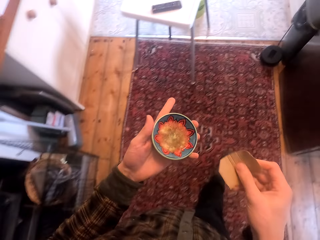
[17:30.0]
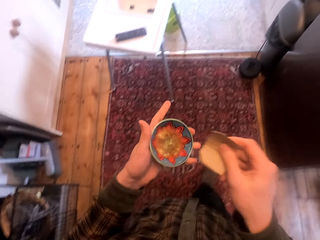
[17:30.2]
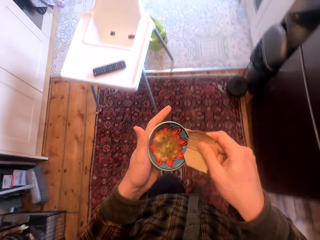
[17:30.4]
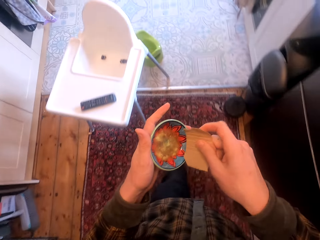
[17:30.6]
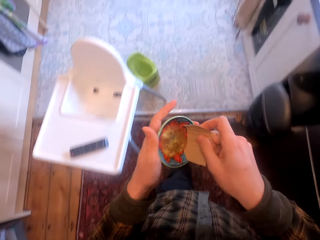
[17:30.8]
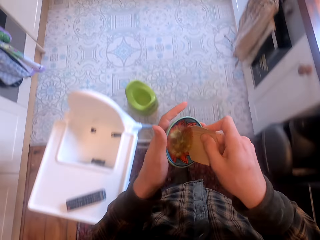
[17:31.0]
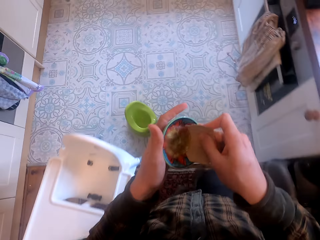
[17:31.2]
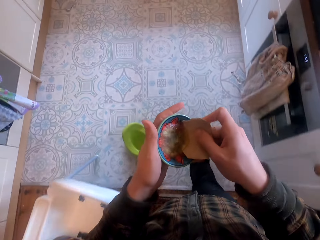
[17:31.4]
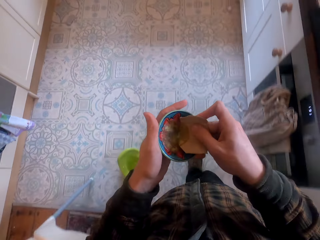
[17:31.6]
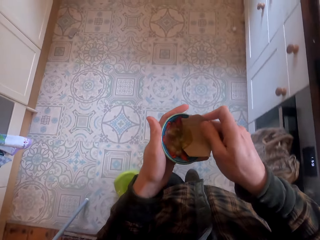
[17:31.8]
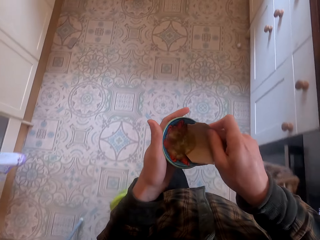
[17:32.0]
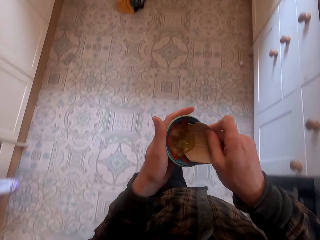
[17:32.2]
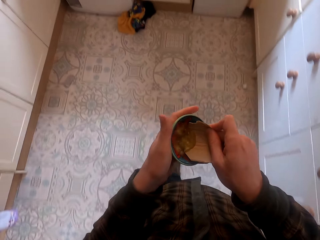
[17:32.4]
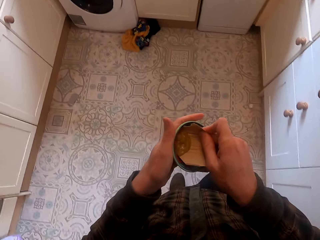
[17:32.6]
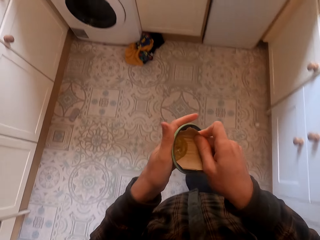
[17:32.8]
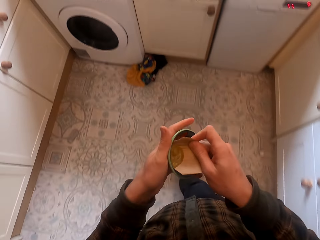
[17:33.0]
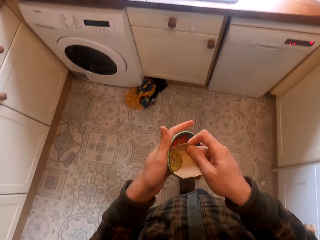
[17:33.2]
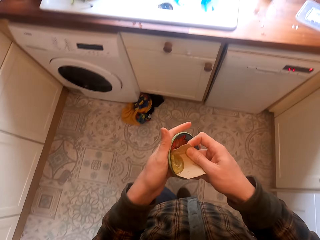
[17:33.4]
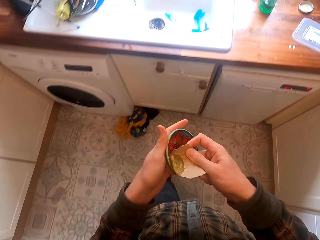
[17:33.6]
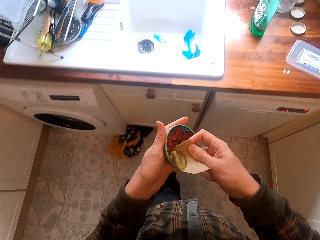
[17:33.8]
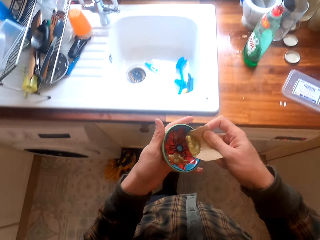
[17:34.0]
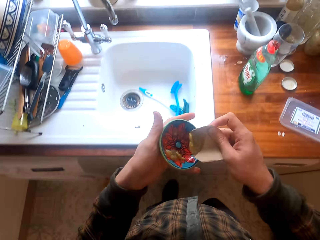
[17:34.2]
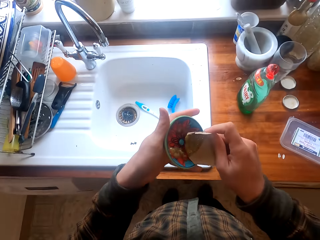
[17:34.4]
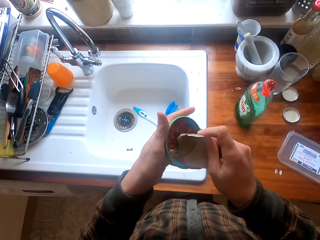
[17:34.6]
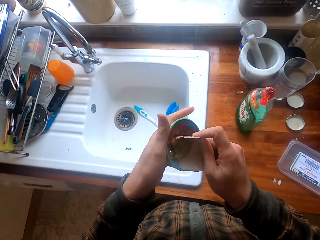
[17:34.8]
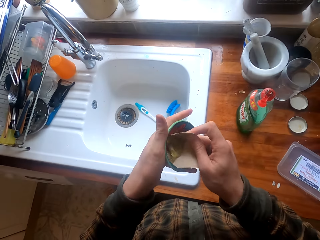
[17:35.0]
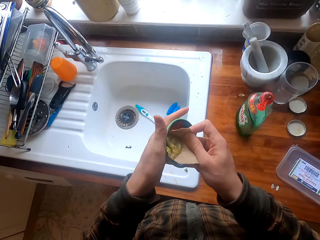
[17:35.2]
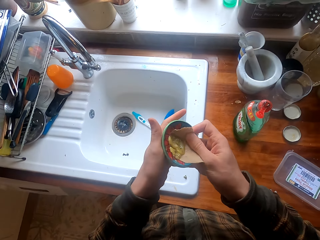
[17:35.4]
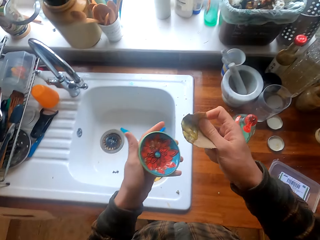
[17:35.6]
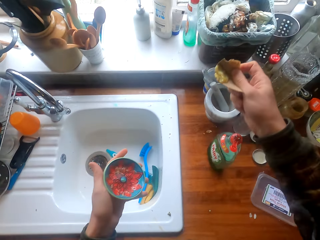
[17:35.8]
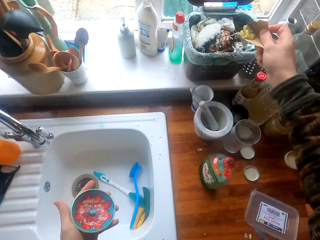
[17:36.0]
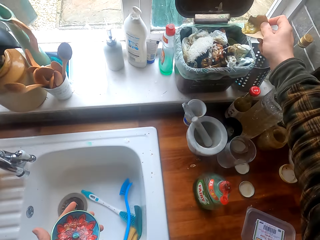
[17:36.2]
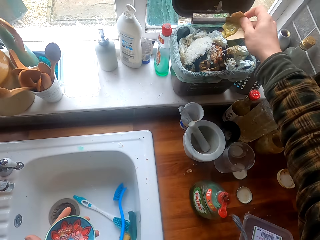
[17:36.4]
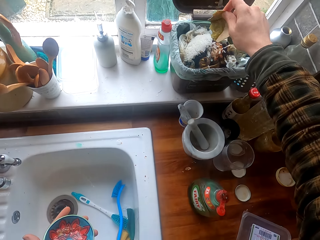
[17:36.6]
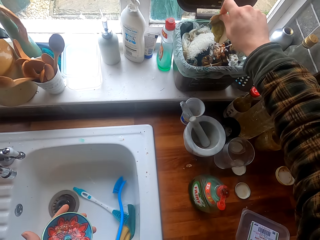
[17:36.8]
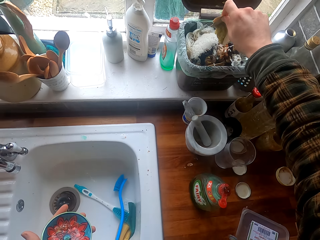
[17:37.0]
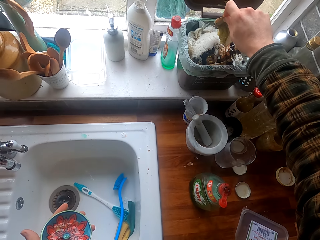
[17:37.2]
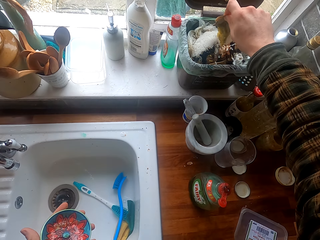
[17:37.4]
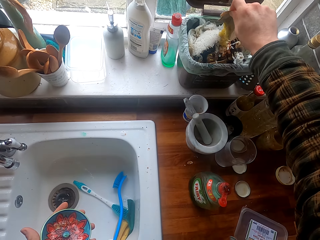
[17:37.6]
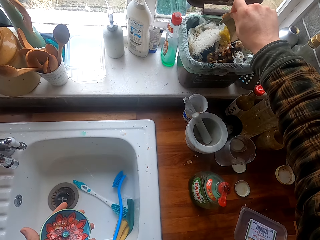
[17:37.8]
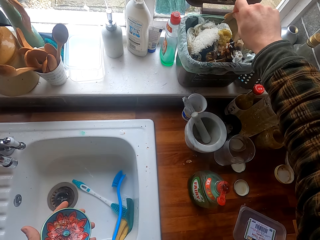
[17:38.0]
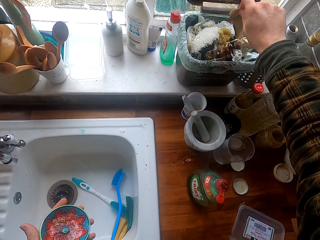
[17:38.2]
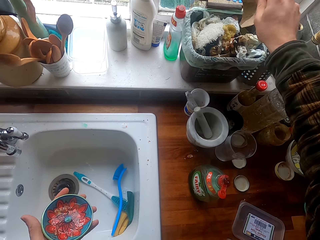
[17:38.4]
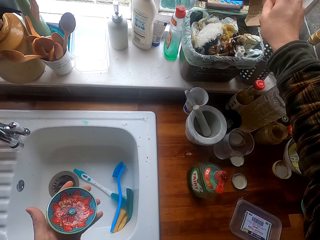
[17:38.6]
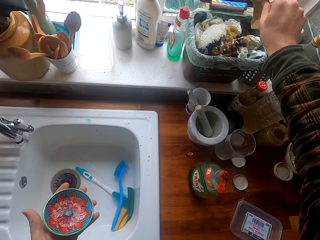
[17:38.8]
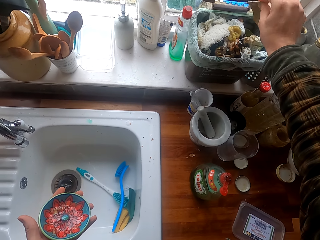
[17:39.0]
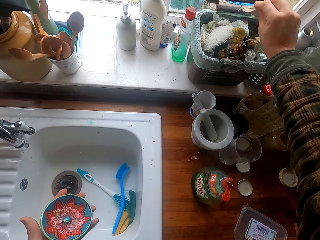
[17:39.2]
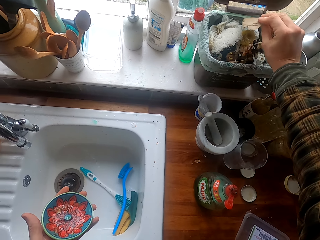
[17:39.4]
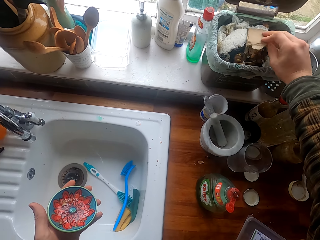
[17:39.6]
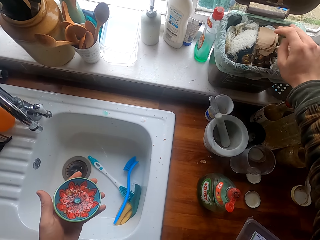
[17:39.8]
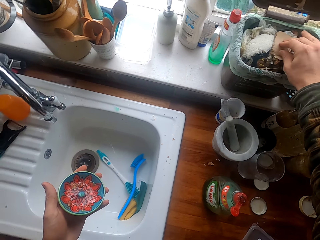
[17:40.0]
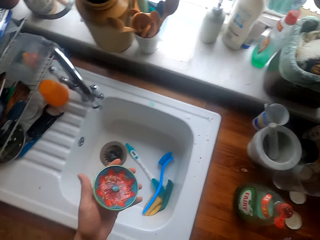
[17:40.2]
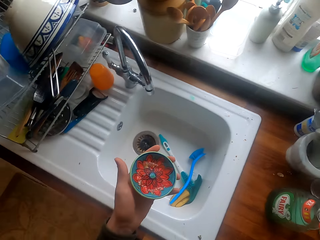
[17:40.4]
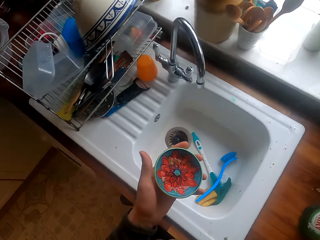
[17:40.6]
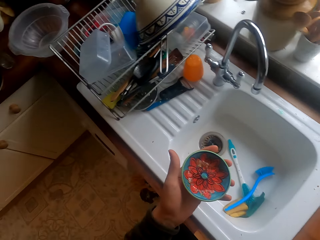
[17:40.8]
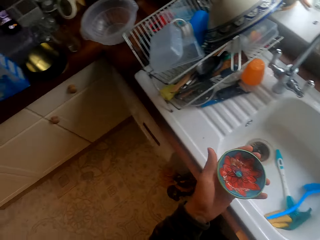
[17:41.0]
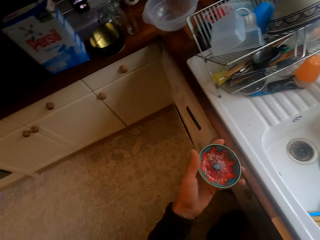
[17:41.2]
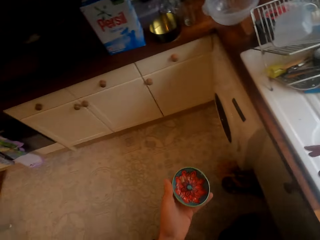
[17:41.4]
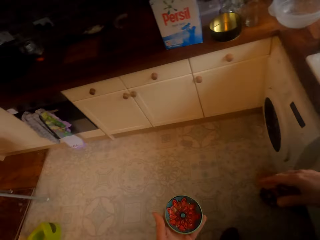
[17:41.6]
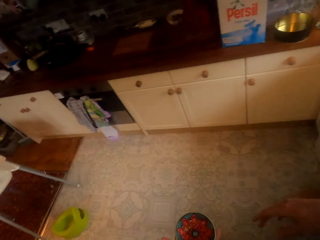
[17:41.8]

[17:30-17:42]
The camera wearer walks in the house. They clean the bowl with a piece of box. They converse to the woman. They remove waste on the plate and drop the waste in the dustbin. They put the box in the dustbin.

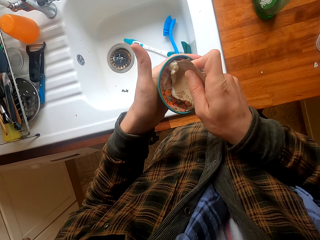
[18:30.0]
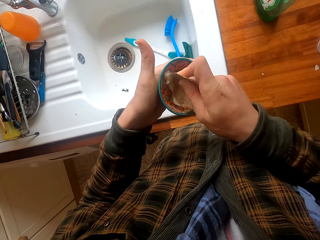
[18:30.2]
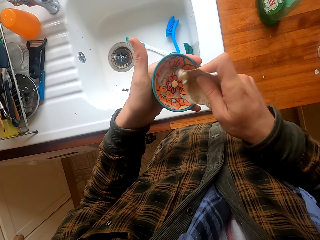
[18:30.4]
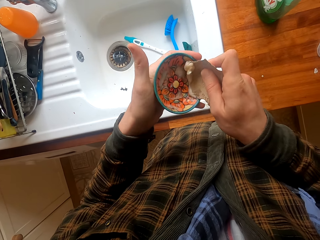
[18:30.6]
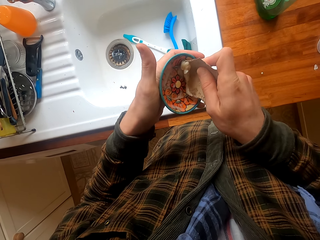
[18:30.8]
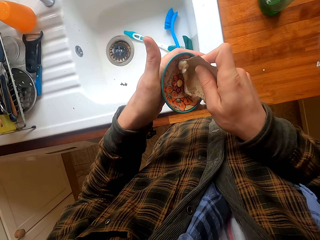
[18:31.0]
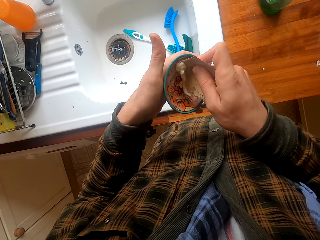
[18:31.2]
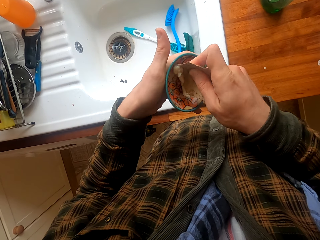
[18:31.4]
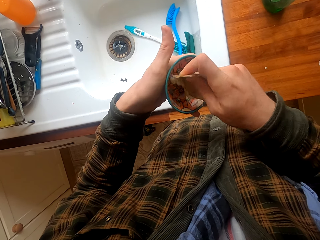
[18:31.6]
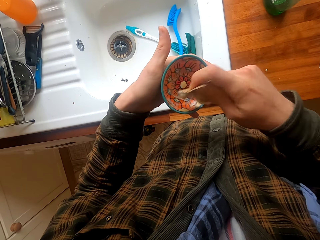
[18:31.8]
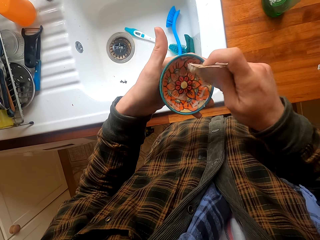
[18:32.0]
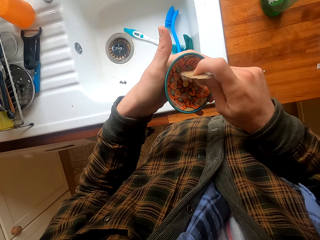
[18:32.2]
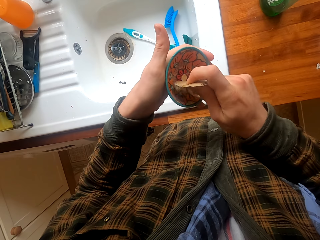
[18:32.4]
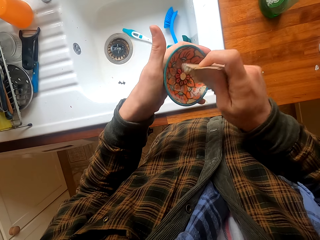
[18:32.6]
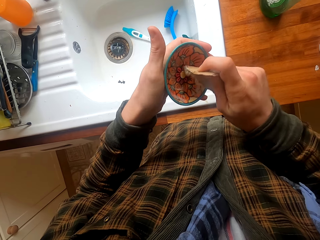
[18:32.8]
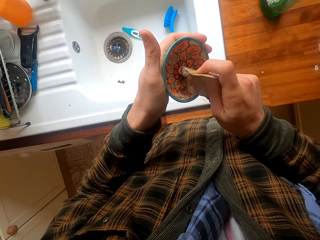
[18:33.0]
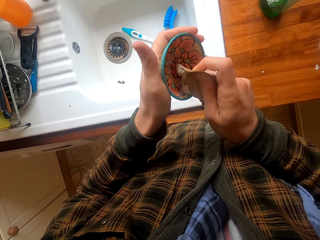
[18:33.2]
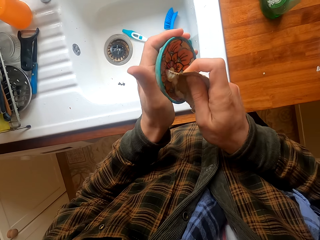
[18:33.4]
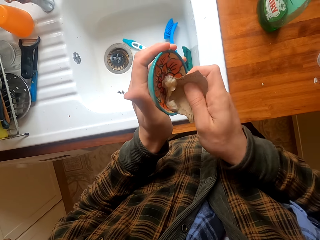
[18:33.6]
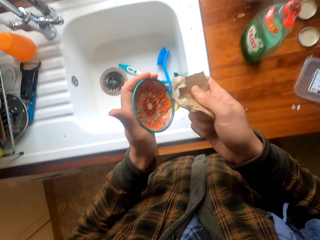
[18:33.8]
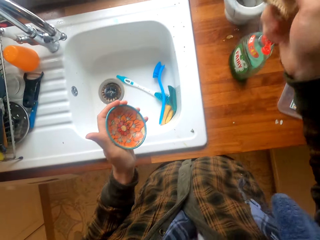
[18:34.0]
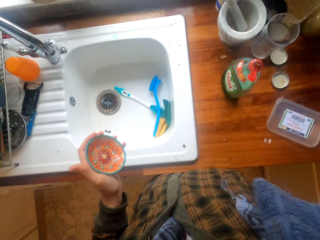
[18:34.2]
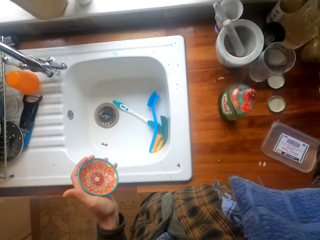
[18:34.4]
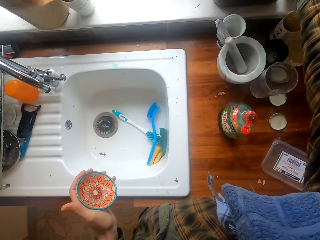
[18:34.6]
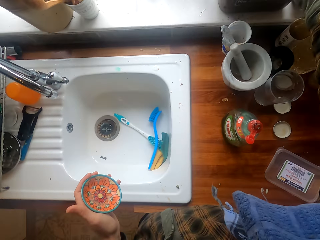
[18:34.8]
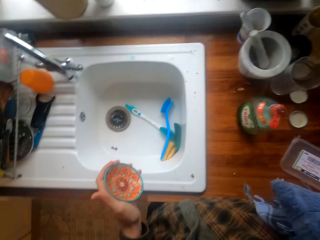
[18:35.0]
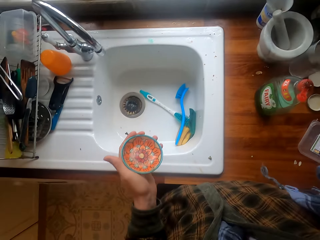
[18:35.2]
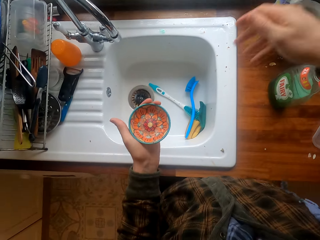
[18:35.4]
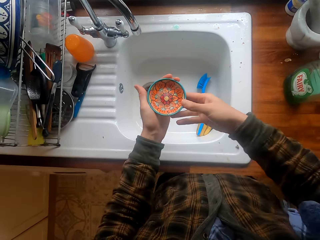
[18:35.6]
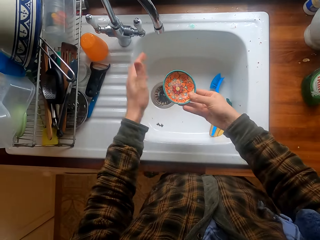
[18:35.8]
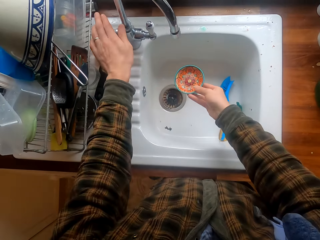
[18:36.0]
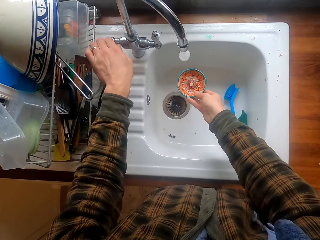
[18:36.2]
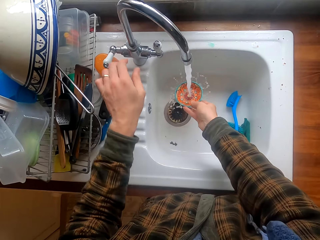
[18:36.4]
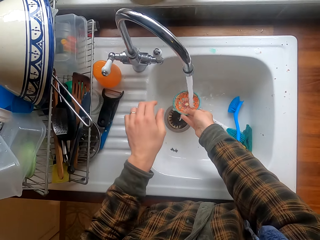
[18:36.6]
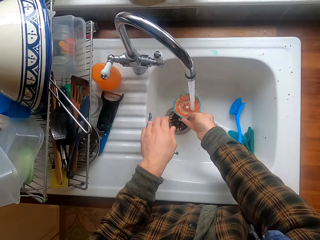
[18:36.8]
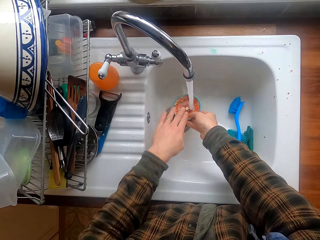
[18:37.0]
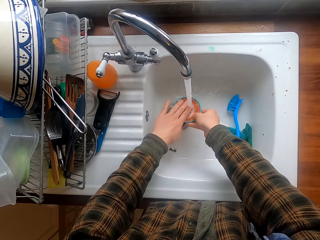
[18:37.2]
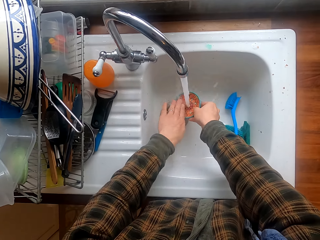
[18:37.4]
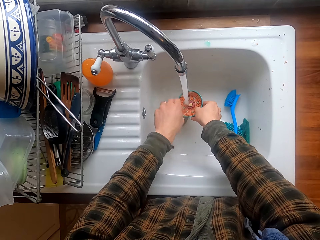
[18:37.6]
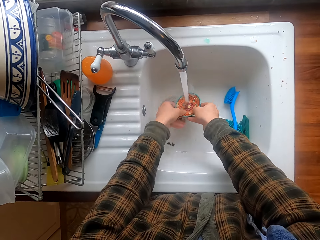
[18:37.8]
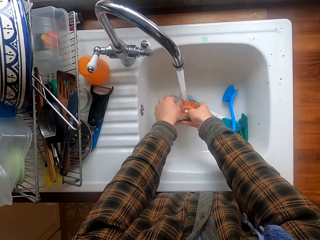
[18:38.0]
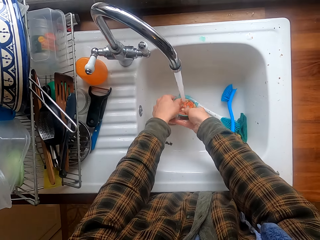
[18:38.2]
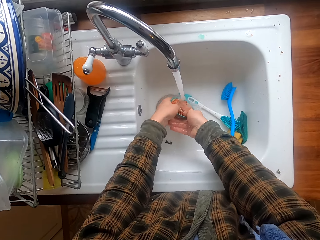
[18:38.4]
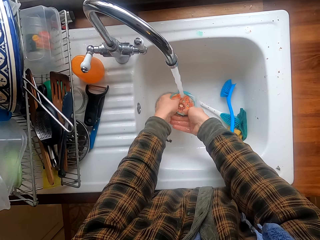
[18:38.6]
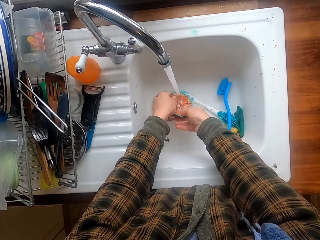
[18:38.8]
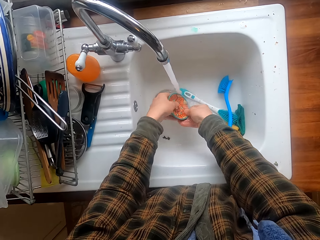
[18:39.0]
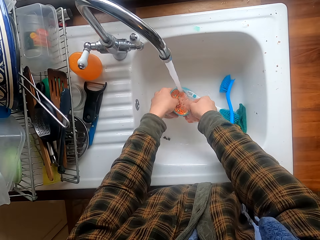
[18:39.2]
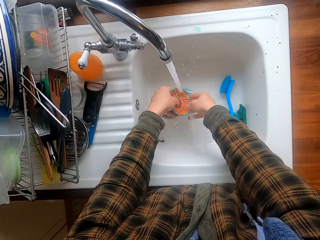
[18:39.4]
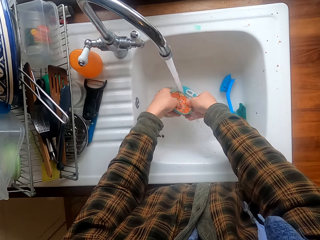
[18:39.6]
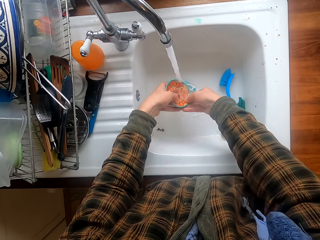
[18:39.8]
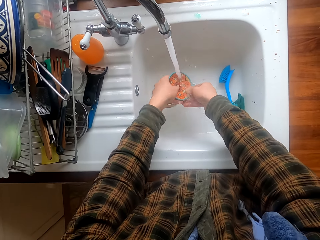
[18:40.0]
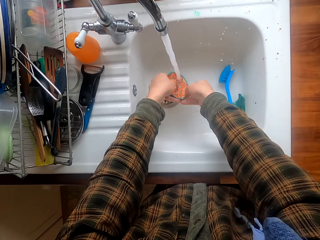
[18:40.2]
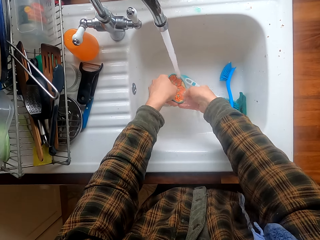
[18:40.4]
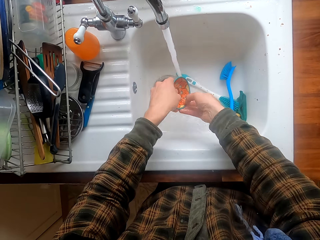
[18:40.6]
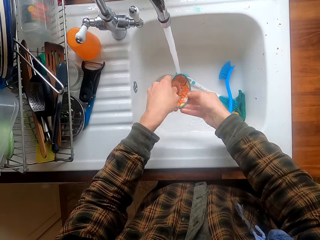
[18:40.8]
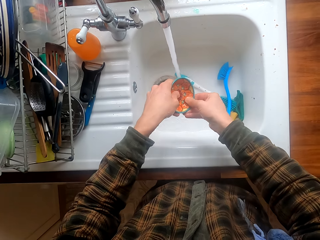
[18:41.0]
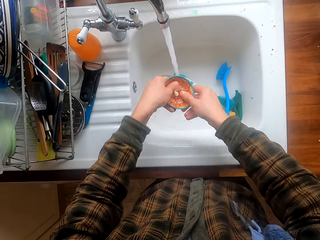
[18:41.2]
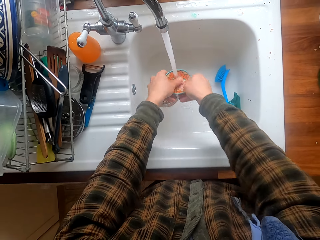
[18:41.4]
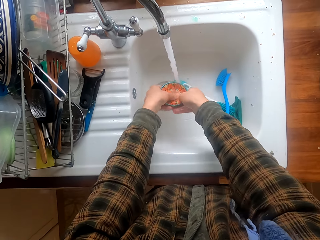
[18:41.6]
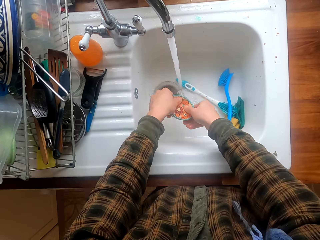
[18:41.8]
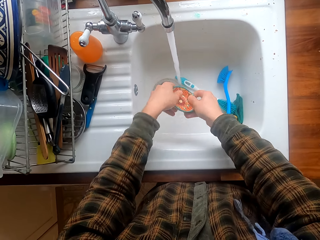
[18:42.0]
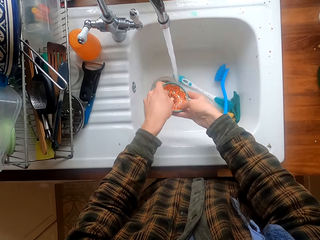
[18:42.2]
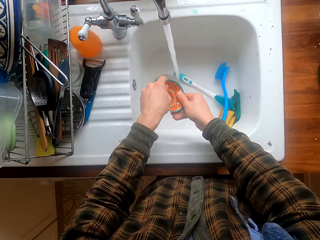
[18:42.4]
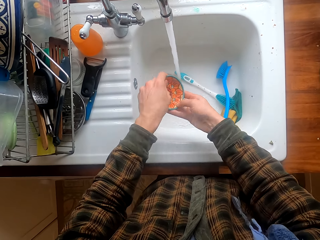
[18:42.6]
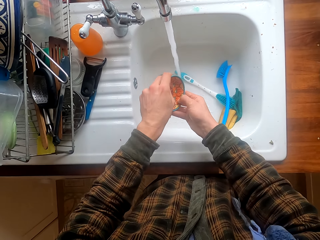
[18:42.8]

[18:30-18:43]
The camera wearer puts the piece of box in a dustbin. They open the kitchen tap. They clean the bowl in the kitchen sink.
